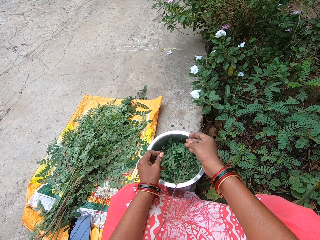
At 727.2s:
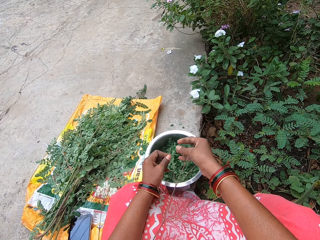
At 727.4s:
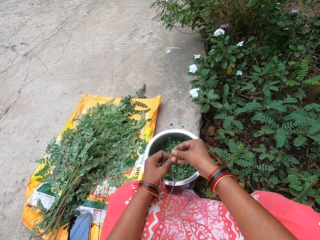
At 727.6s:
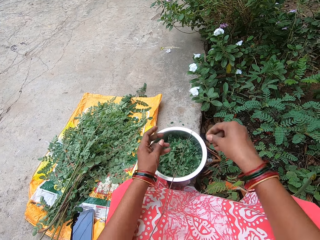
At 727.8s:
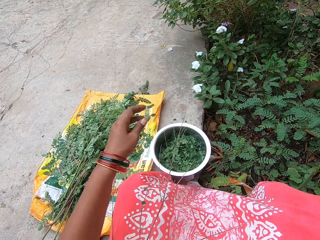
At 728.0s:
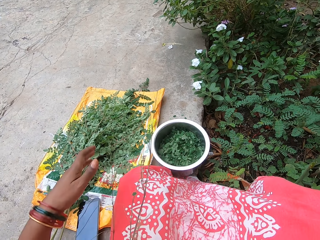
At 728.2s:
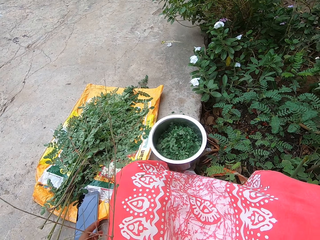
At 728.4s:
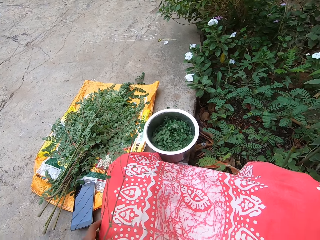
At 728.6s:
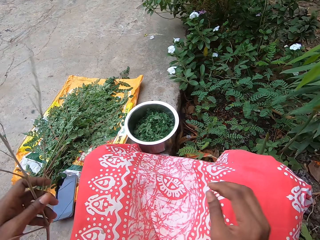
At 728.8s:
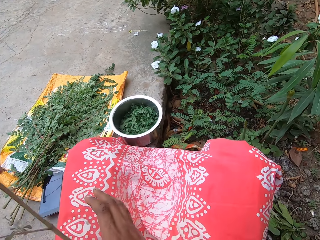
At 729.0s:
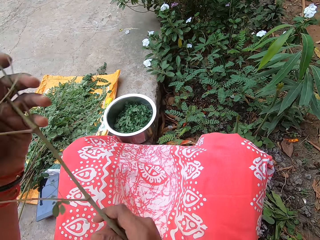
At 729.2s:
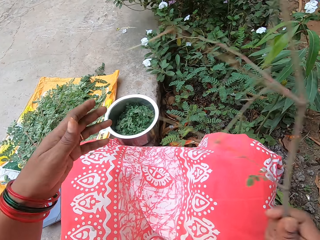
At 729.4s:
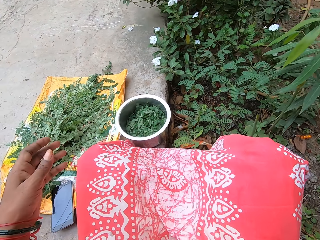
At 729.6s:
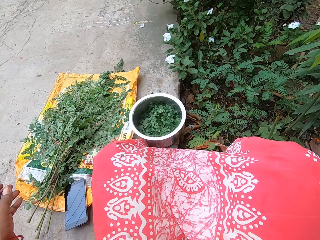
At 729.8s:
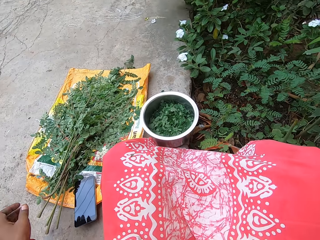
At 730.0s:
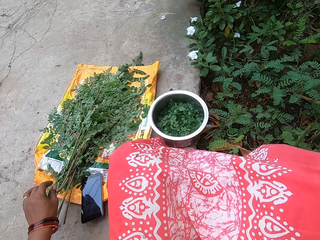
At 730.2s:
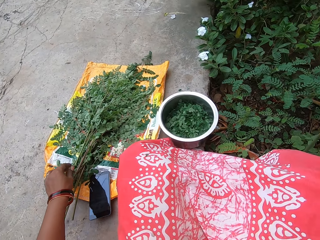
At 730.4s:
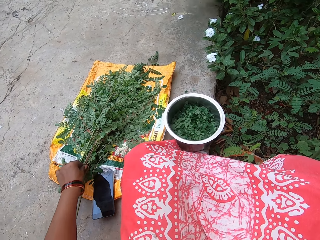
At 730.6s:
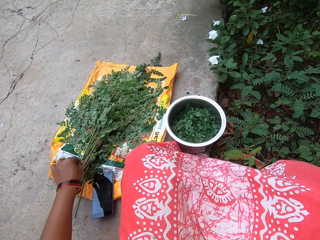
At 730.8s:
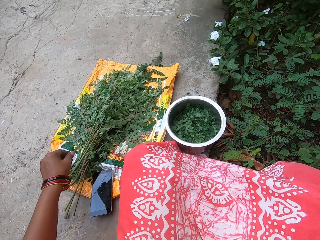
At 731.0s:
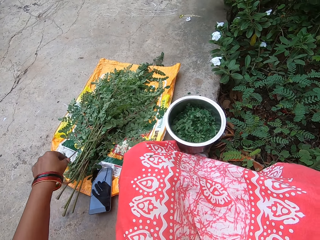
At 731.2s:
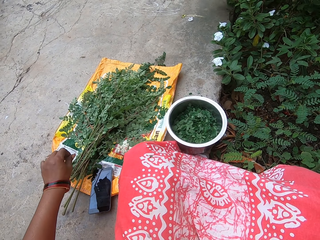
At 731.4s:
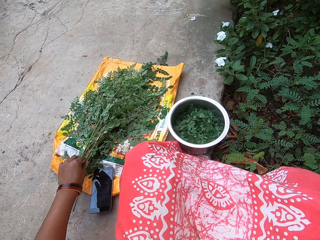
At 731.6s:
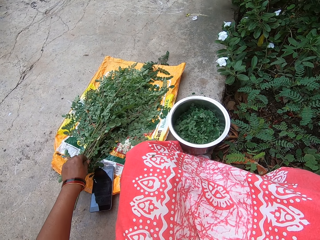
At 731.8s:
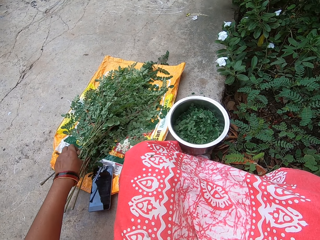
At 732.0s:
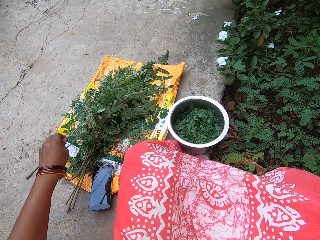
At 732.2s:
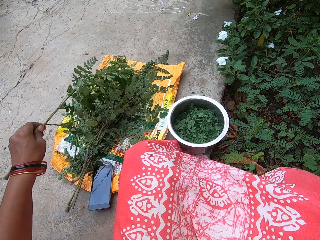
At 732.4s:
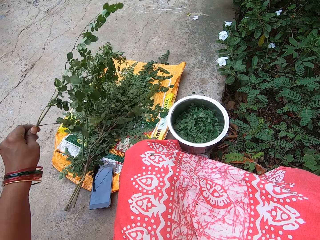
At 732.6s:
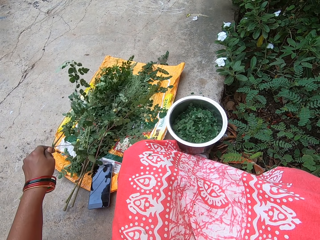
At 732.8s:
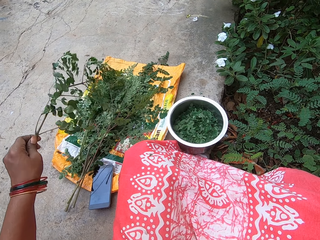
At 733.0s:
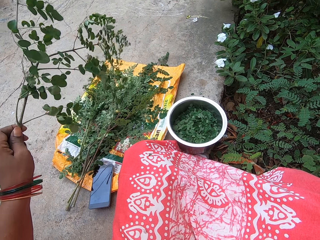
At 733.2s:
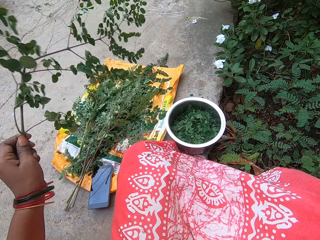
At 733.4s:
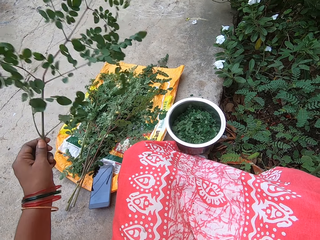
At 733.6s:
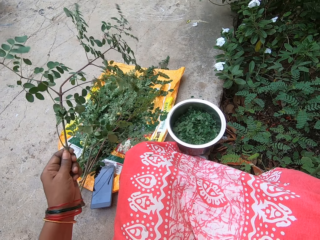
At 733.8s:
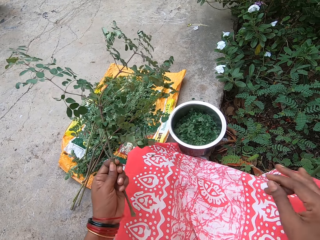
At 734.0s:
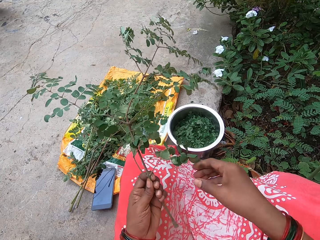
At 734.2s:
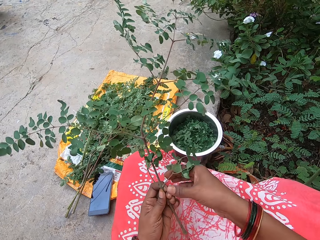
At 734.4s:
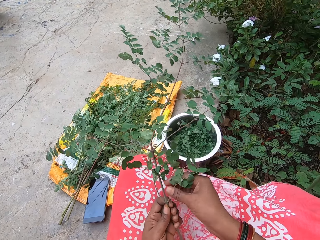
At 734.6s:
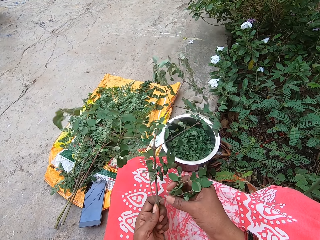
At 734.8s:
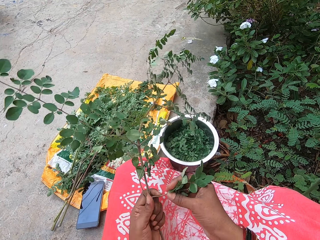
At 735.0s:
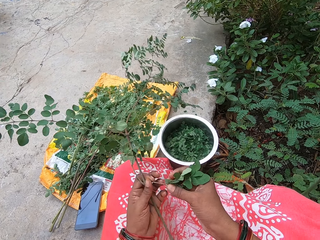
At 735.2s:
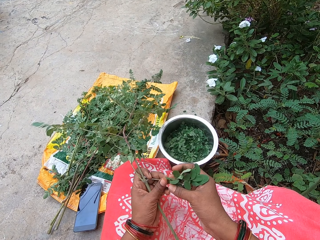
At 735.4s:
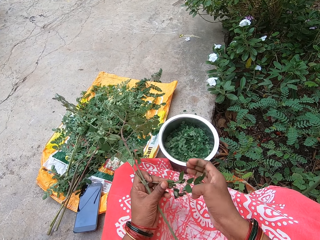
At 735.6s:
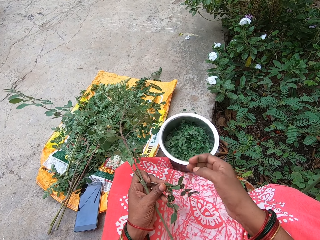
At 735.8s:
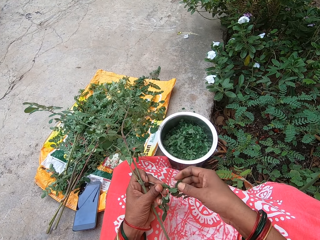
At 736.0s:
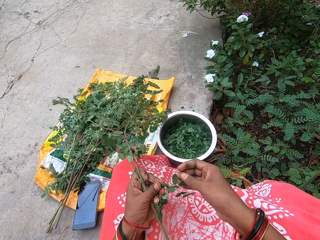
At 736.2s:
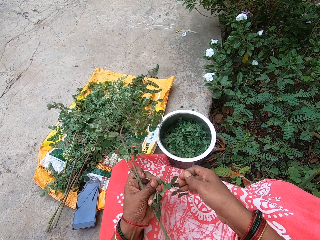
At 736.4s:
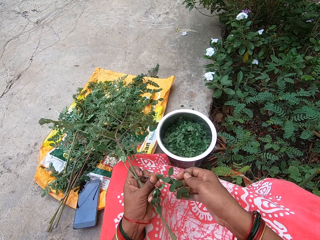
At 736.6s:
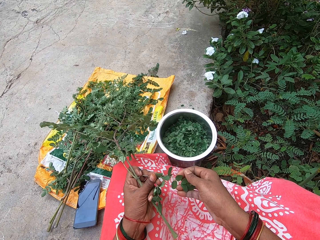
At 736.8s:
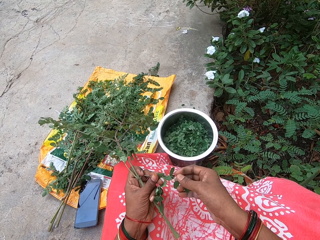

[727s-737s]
The camera wearer drops the leaves in the plate or cooking pot on the floor with her right hand. She passes the leaf stalk from her left hand to her right hand. She drops the leaf stalk on the floor with her right hand. She moves her hands. She picks the leaf stalk from her leg with her left hand. She passes the leaf stalk from her left hand to her right hand. She holds the stalk with the other hand. She drops the leaf stalk on the floor with her right hand. She picks a leaf stalk from the sack on the floor with her left hand. She holds the stalk. She plucks leaves from the leaf stalk with her right hand.

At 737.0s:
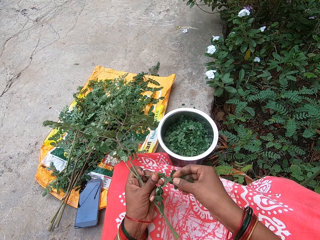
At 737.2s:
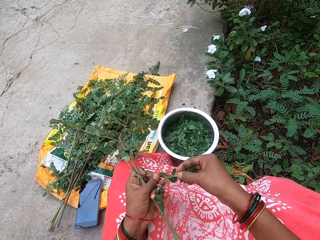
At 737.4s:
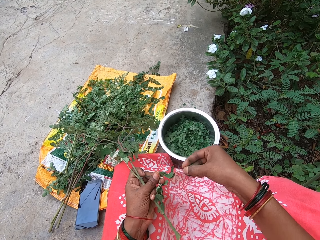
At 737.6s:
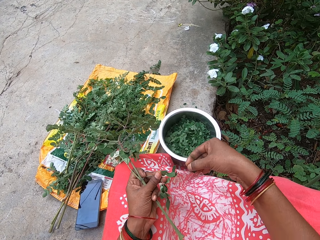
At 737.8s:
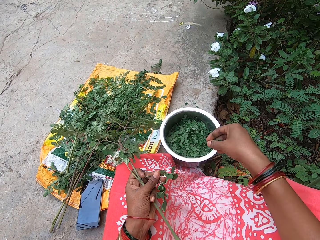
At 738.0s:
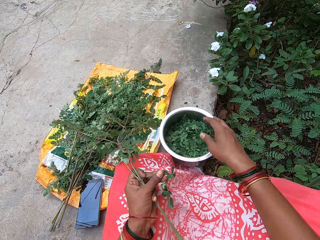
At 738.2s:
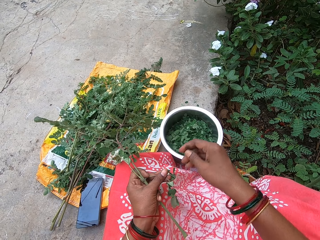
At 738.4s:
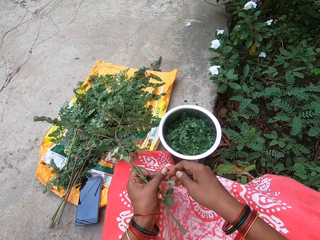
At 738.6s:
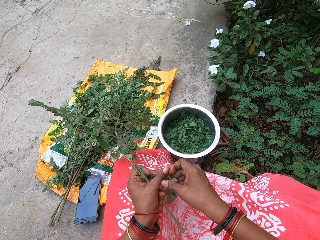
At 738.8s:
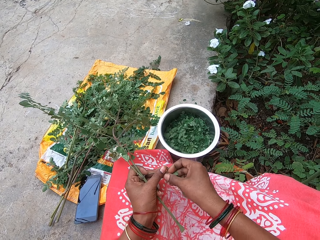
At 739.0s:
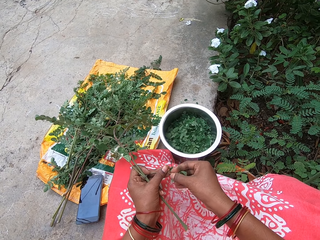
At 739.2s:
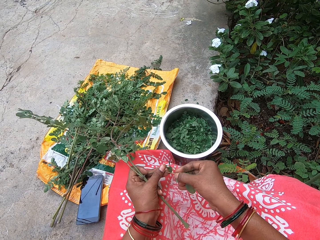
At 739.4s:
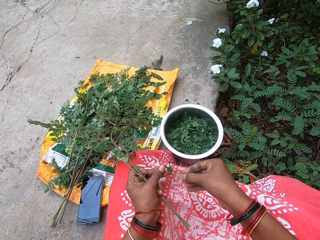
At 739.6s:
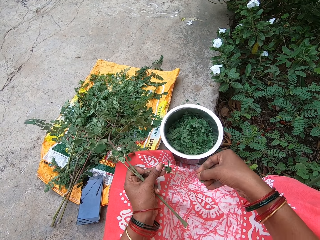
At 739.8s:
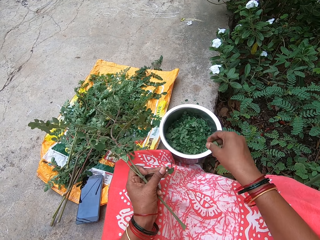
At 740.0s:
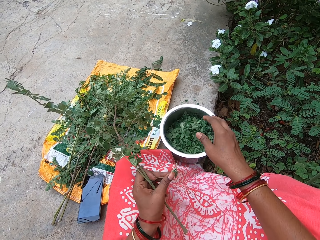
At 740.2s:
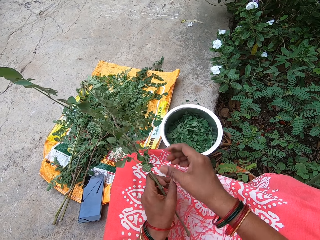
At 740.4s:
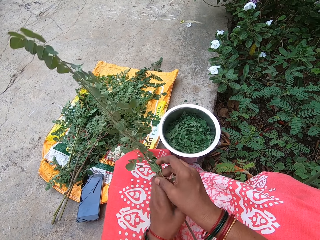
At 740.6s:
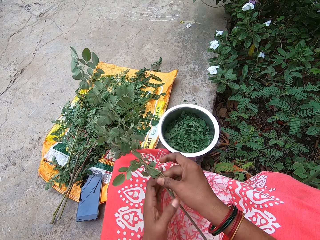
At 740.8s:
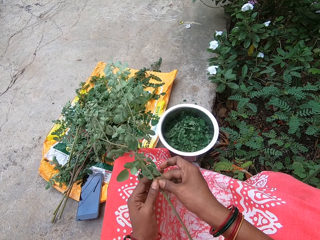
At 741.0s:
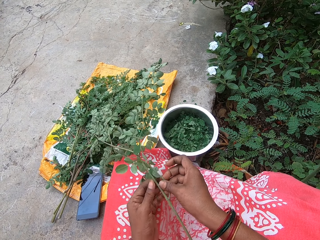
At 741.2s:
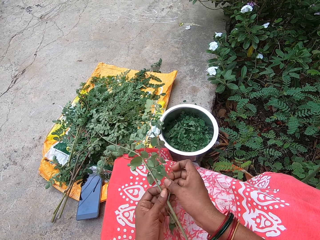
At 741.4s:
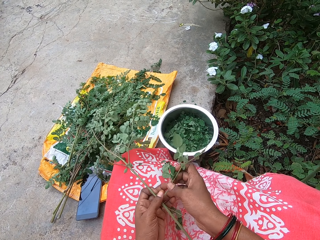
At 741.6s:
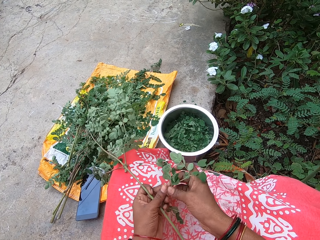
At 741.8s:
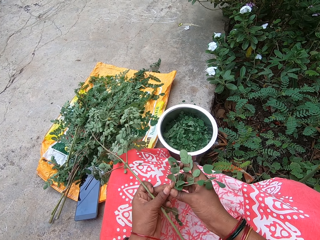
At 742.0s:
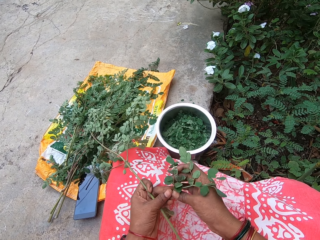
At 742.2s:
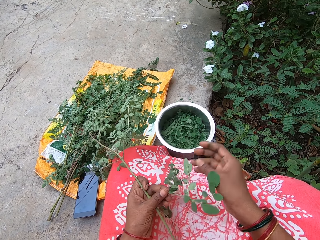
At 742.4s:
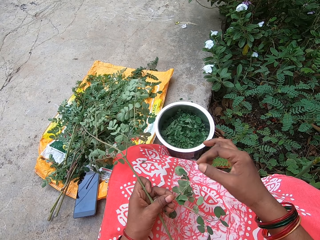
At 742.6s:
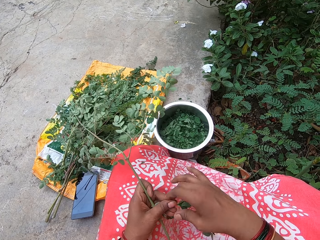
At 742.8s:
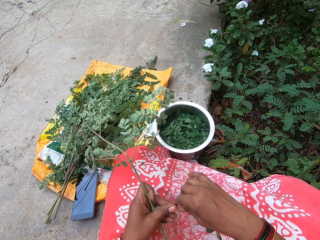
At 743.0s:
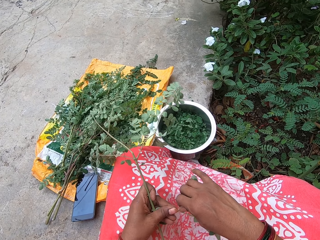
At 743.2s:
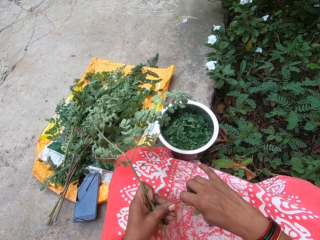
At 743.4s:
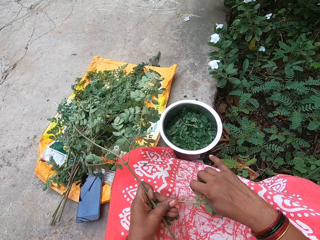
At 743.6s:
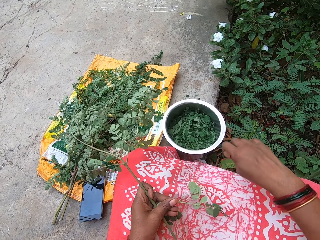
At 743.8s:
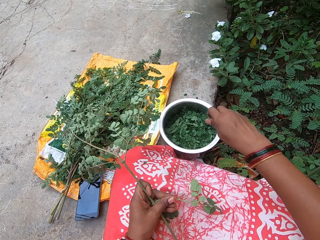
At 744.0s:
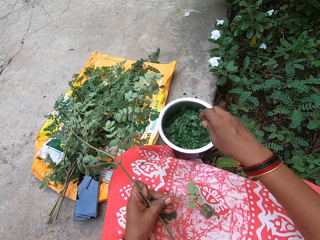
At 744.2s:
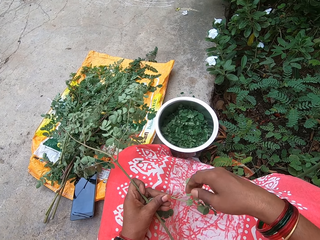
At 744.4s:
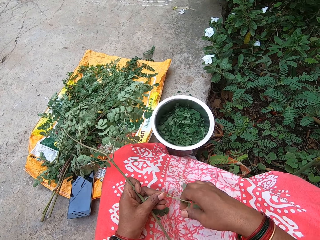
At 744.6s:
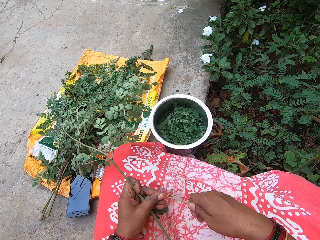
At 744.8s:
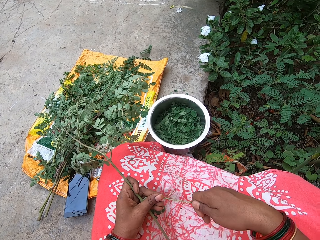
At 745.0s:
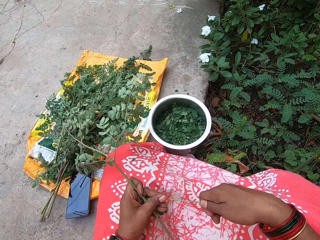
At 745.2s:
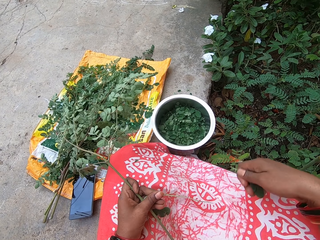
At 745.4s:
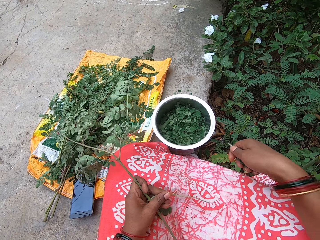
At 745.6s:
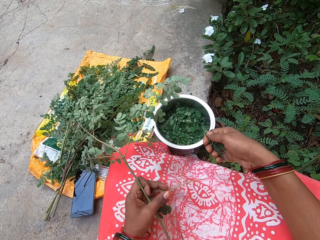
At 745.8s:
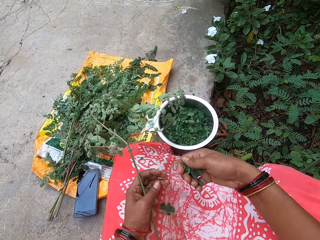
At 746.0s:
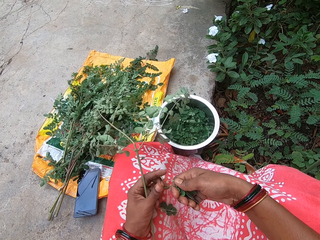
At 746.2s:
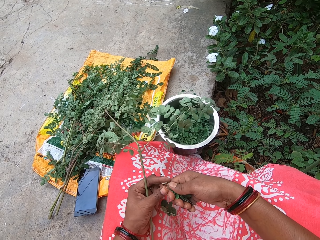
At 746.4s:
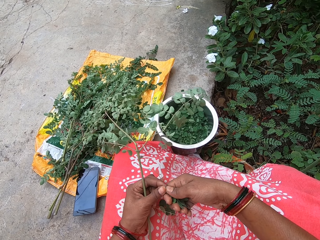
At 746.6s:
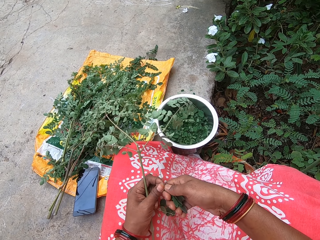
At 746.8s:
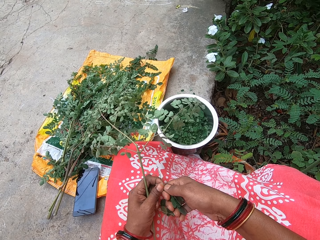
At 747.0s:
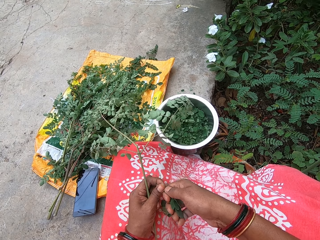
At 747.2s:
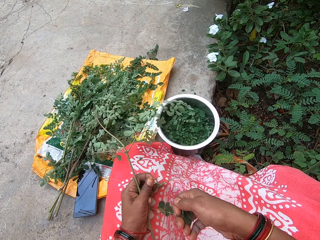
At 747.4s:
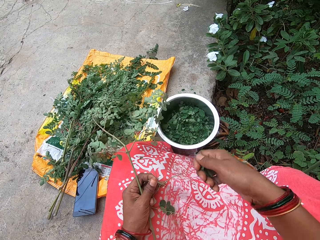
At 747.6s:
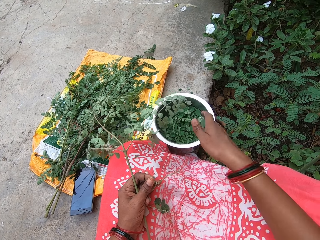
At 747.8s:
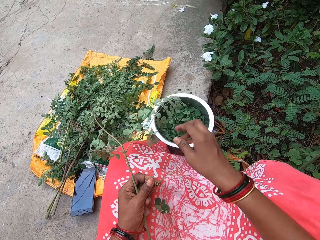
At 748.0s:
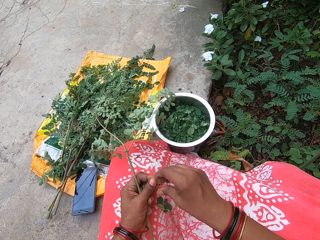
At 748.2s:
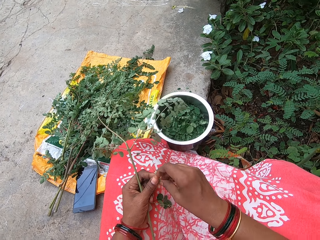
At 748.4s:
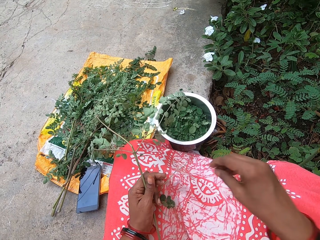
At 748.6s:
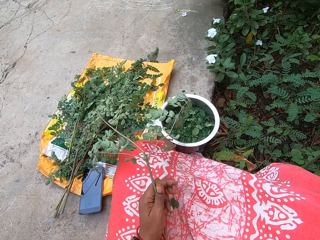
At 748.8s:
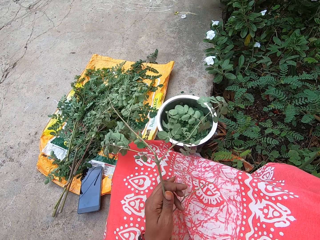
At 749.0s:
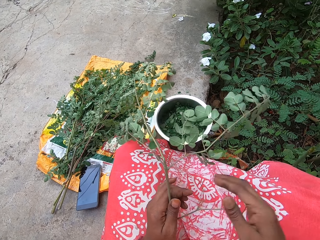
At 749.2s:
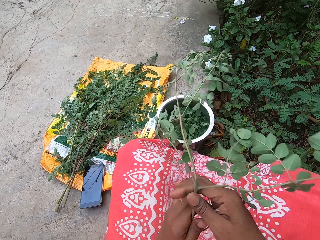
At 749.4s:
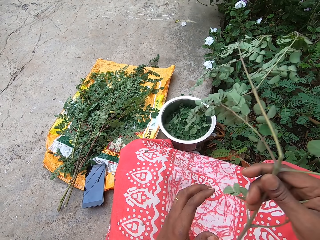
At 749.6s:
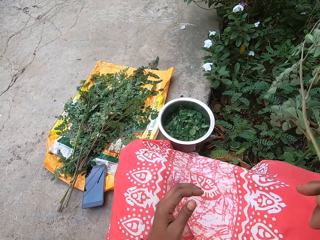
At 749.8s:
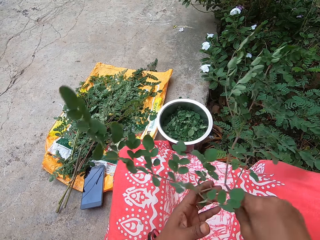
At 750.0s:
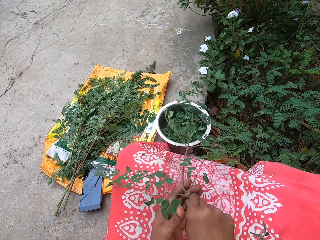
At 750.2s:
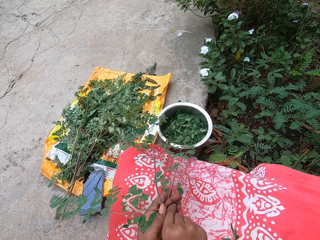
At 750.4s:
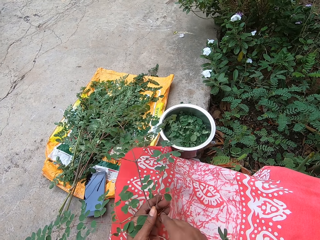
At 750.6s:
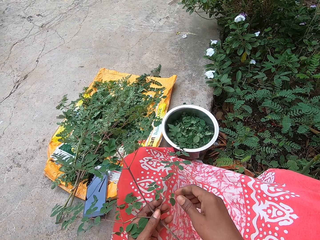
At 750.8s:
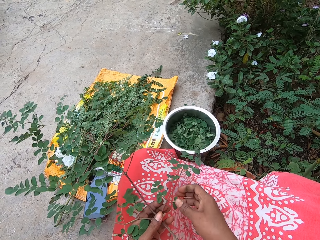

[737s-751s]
The camera wearer drops the leaves in the plate or cooking pot on the floor with her right hand. She plucks leaves from the leaf stalk with her right hand. She drops the leaves in the plate on the floor with her right hand. She holds the leaf stalk with both hands. She plucks leaves from the leaf stalk with her right hand. She drops the leaves in the plate on the floor with her right hand. She plucks leaves from the leaf stalk with her right hand. She pulls the stalk. She holds the leaves in her right hand with both hands. She plucks leaves from the leaf stalk with her right hand. She drops the leaves in the plate on the floor with her right hand. She plucks a leaf from the leaf stalk with her right hand. She drops the leaf on the floor with her right hand. She passes the leaf stalk from her left hand to her right hand. She holds the stalk with the other hand. She passes the leaf stalk from her right hand to her left hand.
